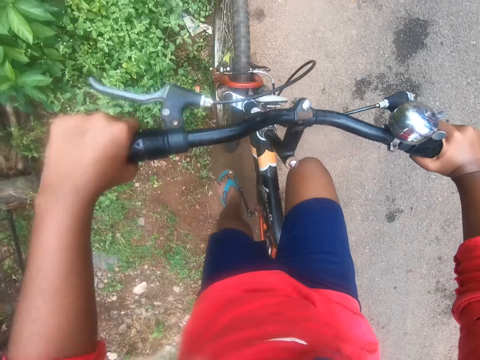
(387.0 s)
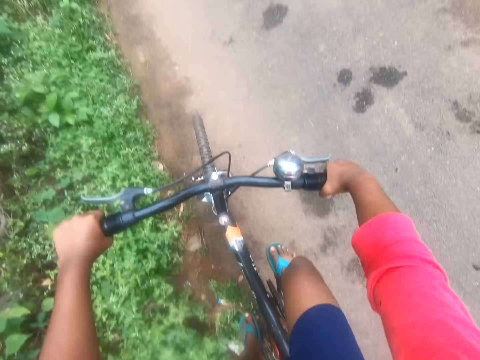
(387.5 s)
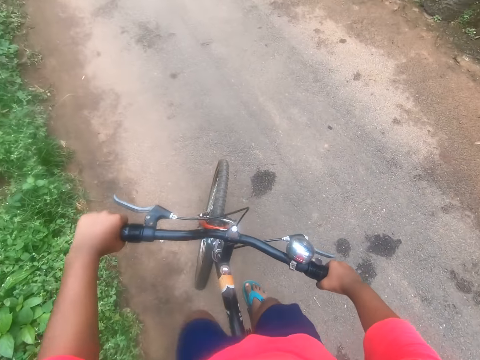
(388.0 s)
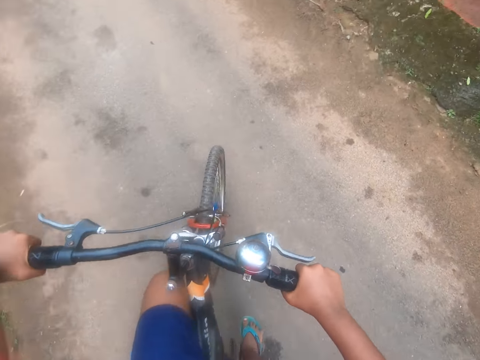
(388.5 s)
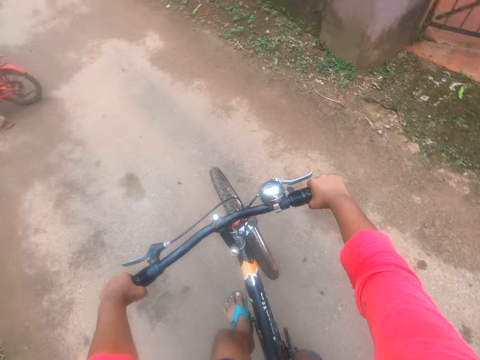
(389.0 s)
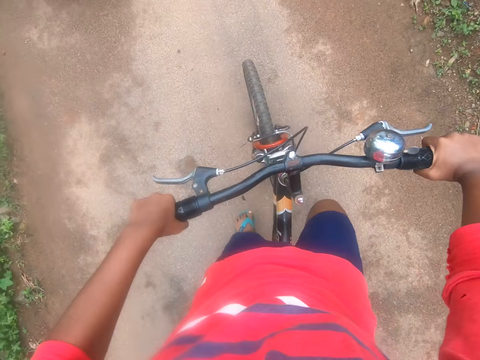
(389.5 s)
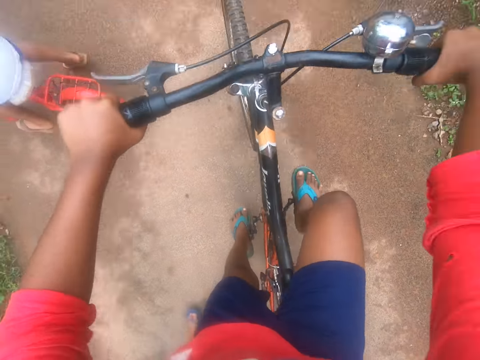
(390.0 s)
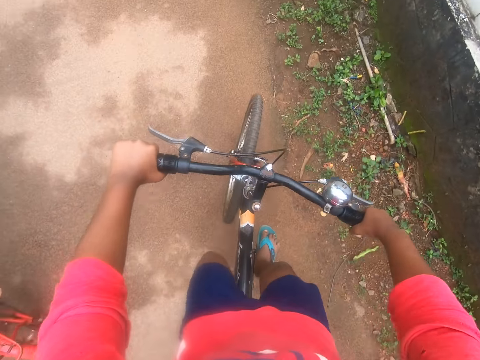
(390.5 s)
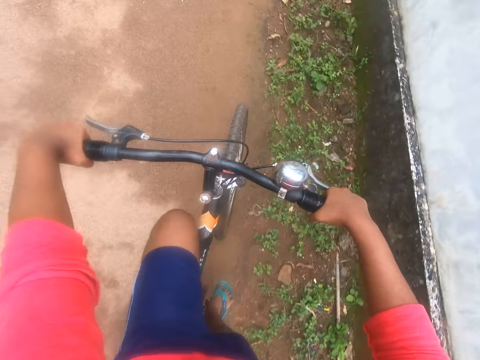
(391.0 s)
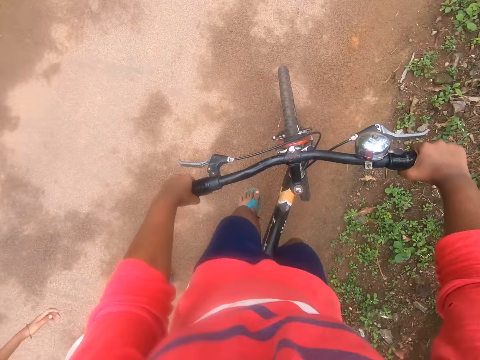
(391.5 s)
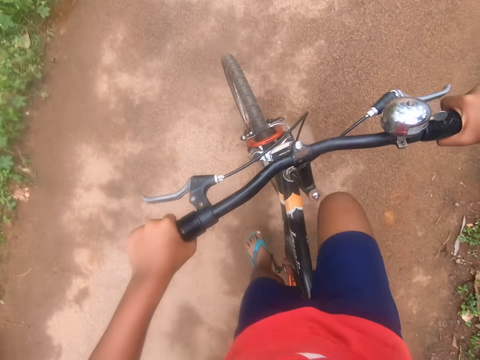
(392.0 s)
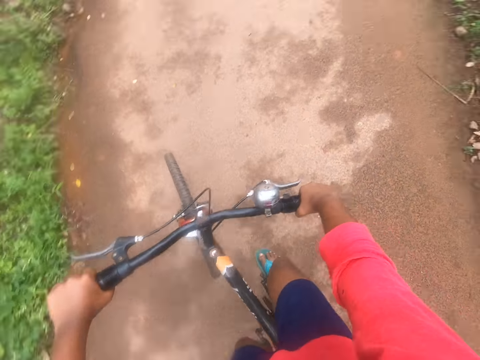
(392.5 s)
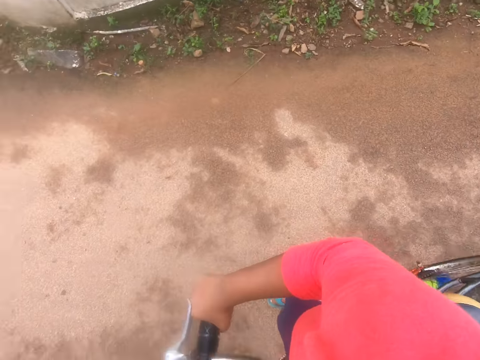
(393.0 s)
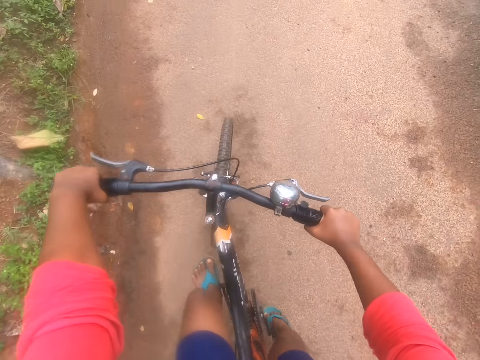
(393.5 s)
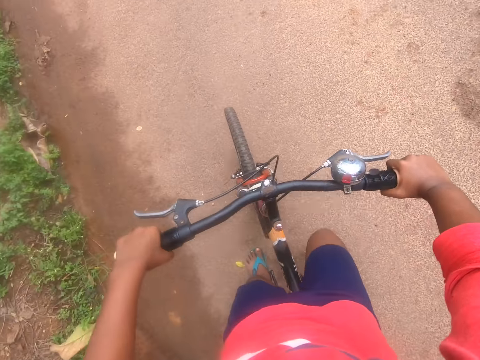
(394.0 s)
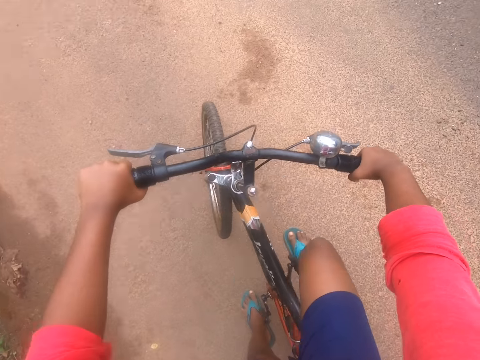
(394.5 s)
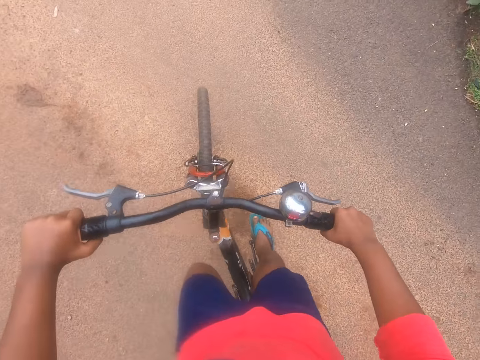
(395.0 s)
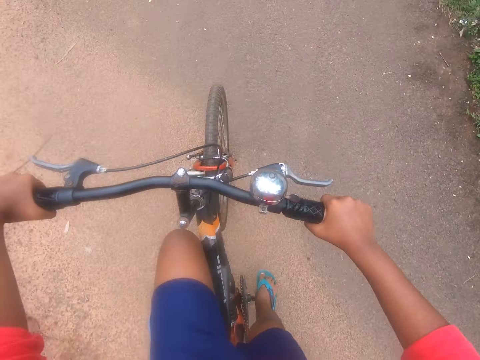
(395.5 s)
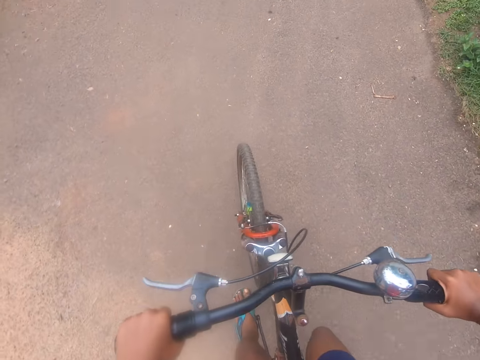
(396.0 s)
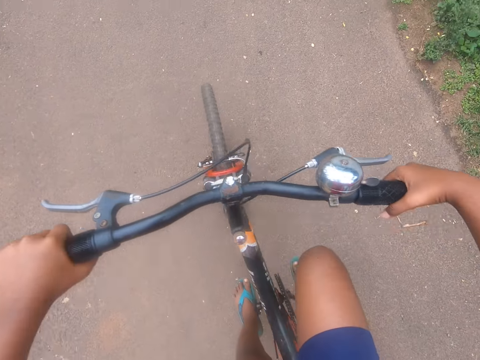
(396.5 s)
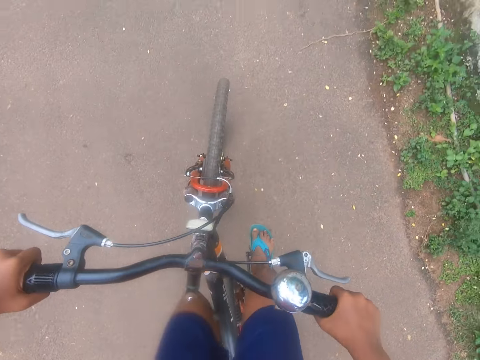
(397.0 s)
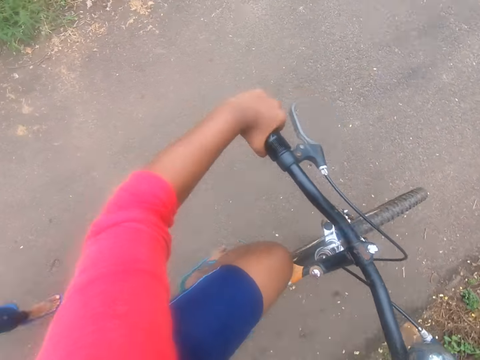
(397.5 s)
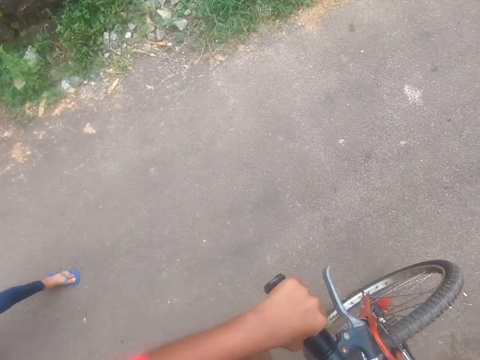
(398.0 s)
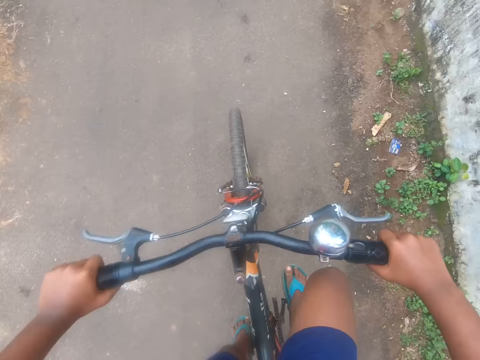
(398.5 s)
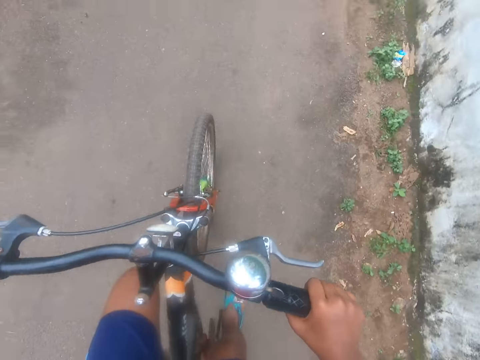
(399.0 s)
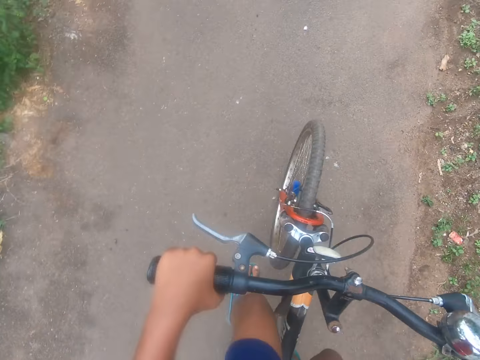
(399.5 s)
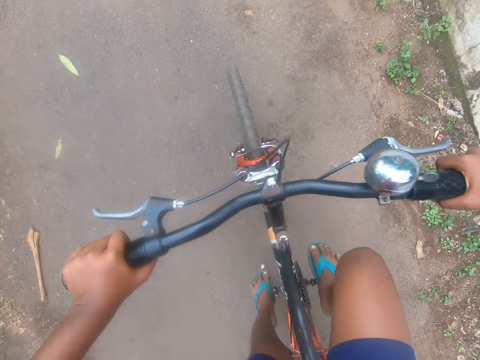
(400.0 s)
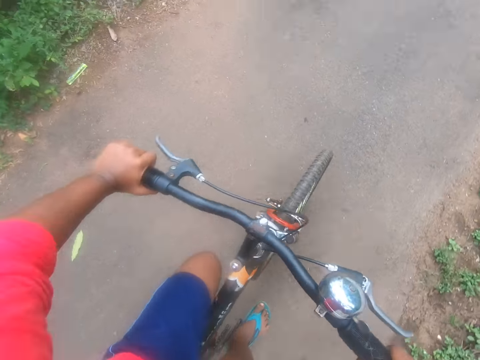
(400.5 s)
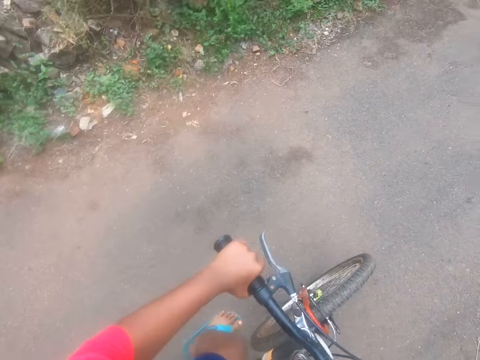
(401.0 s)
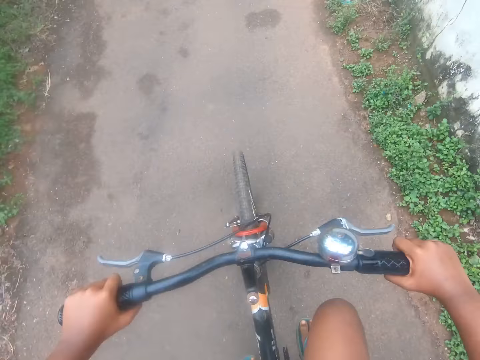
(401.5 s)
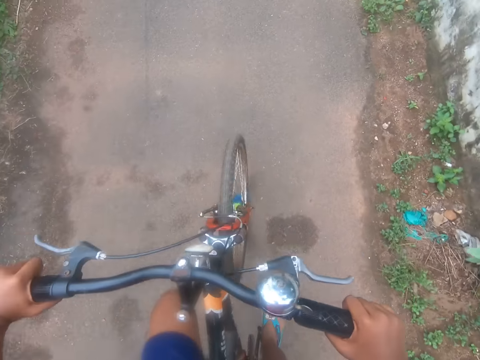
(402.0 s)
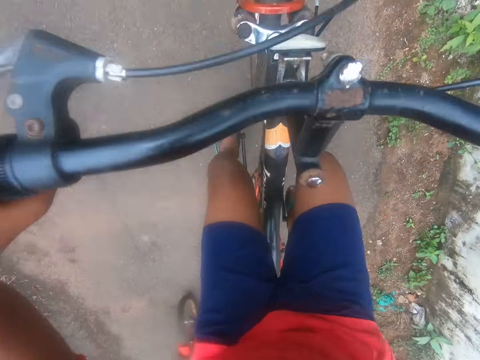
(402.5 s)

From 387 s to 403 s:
A man rides a bicycle on the road. The camera wearer rides a bicycle on the road. They talk to some people around. A woman walks on the road. The camera wearer rides the bicycle on the road.

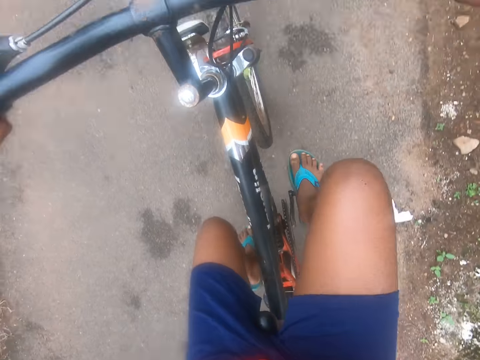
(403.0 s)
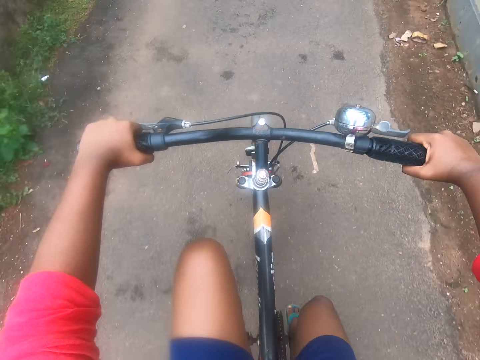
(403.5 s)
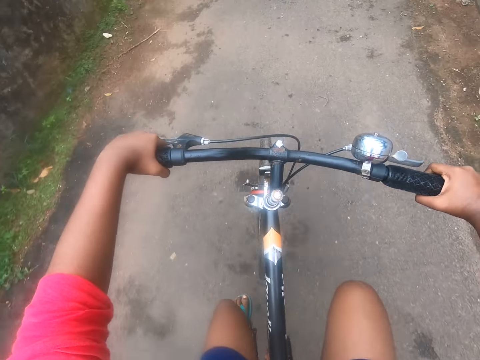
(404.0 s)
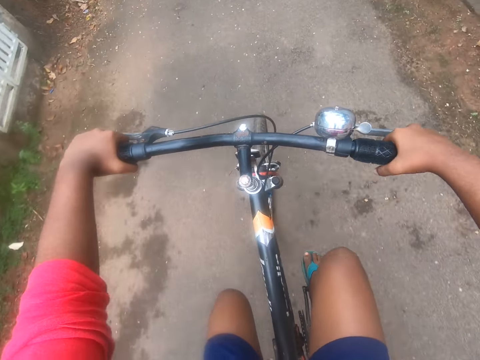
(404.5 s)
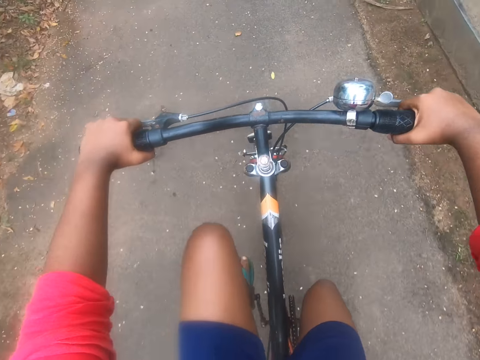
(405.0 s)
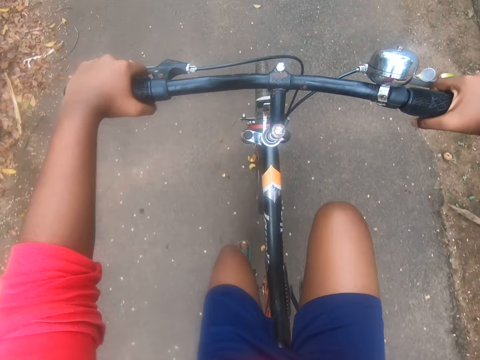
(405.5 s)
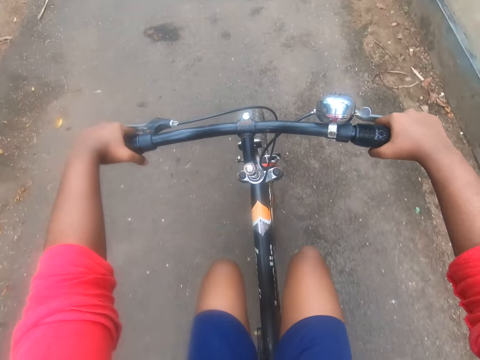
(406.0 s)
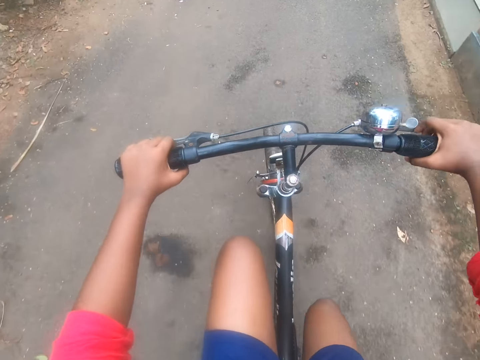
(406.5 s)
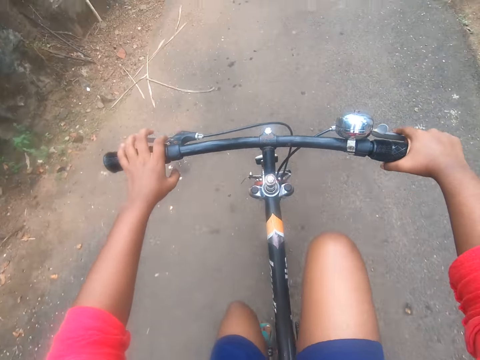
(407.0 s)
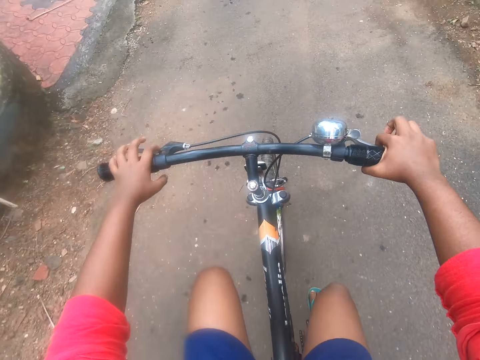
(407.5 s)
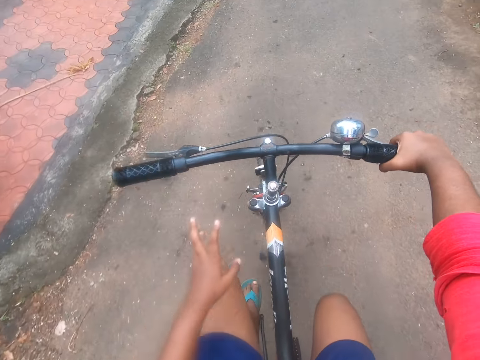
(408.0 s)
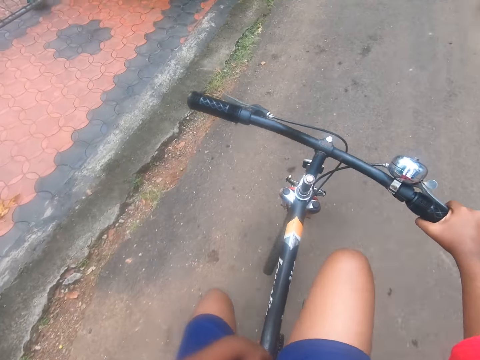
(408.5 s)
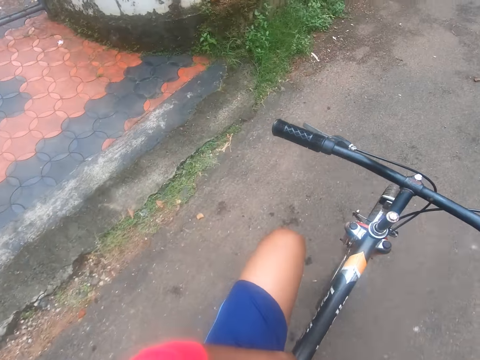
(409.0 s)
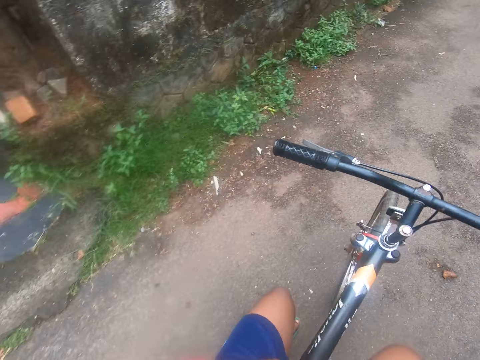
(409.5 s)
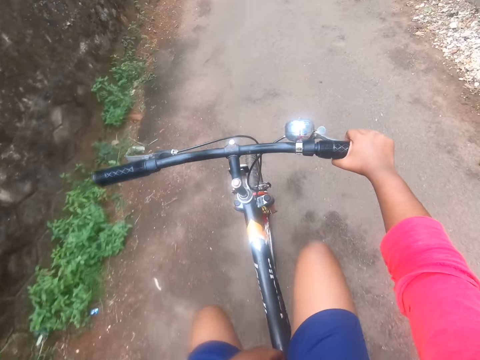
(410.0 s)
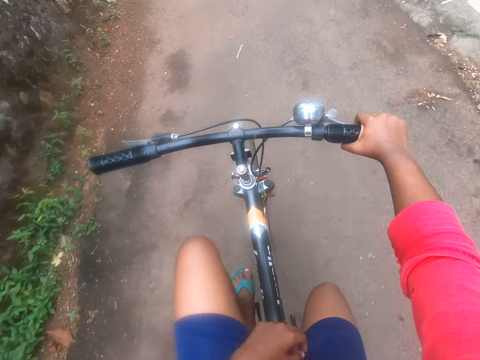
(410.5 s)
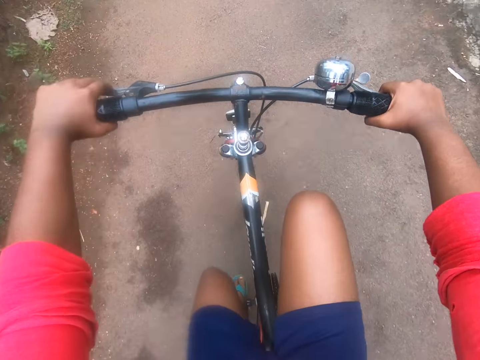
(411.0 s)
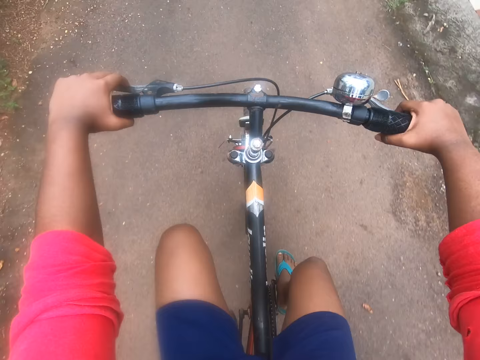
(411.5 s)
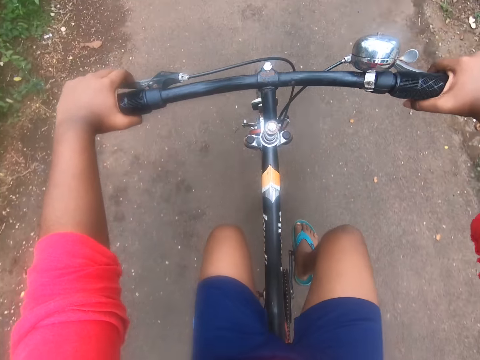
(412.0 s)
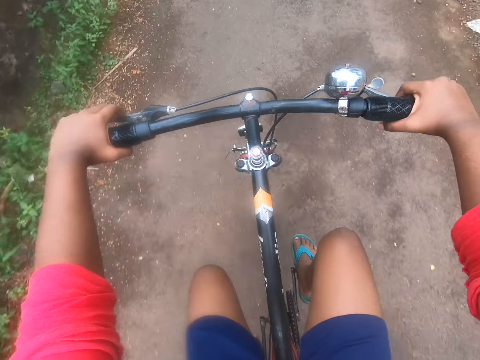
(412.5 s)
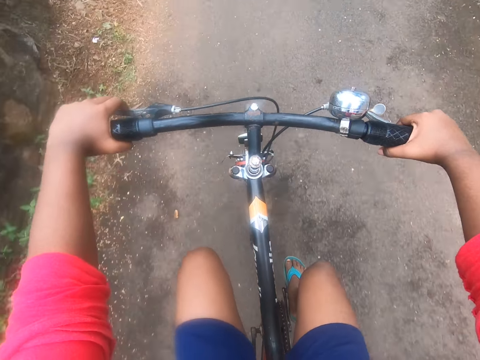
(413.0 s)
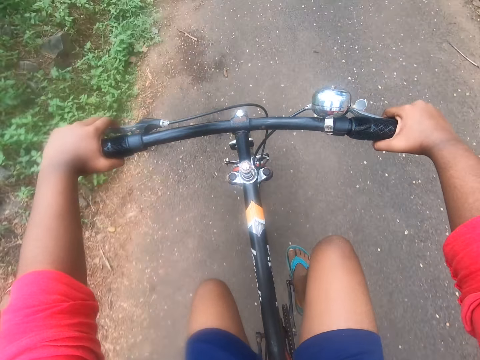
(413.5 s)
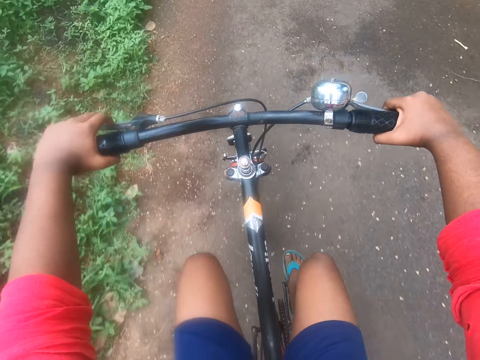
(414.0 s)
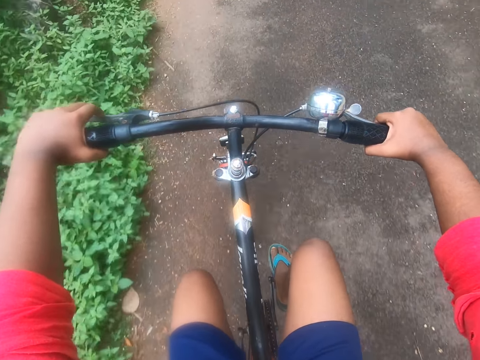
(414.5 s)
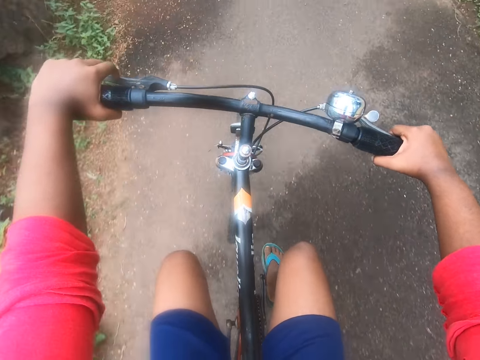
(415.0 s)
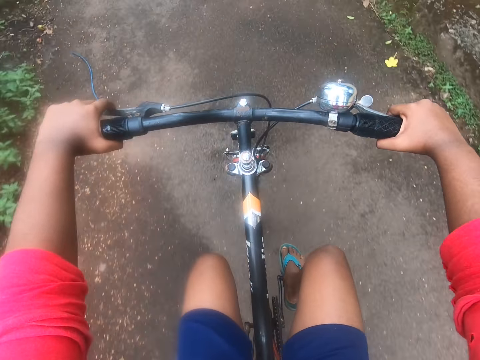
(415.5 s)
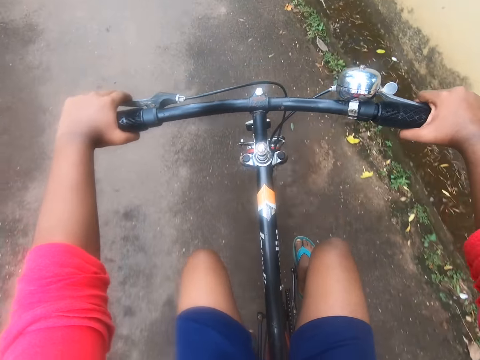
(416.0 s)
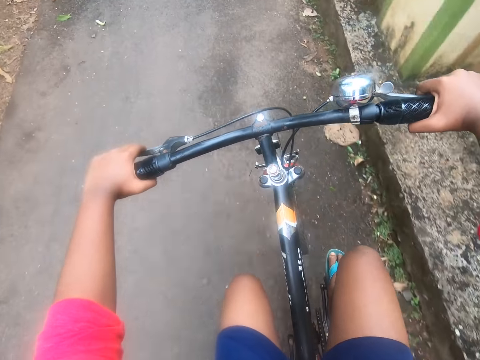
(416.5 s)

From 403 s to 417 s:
The camera wearer takes his left hand off the wheel handle or handlebar. He puts his hand between his thighs. He rides a bicycle on the road. He holds the handlebar with a hand. He returns his left hand to the wheel handle. He rides the bicycle on the road.
